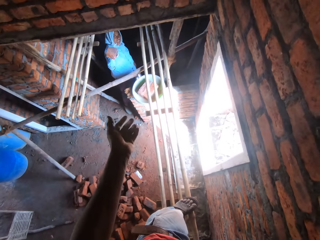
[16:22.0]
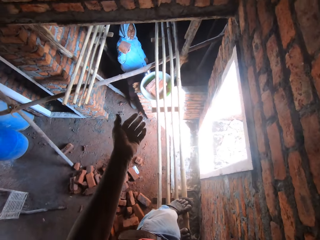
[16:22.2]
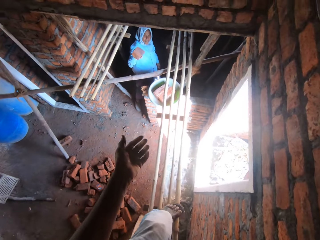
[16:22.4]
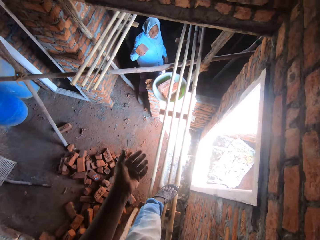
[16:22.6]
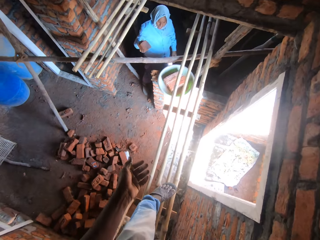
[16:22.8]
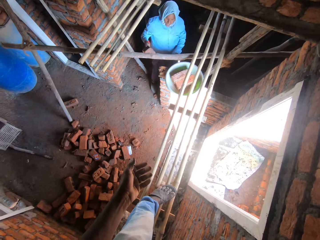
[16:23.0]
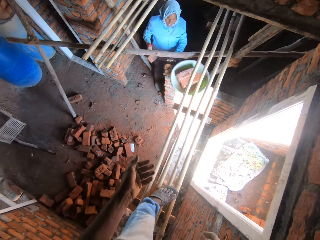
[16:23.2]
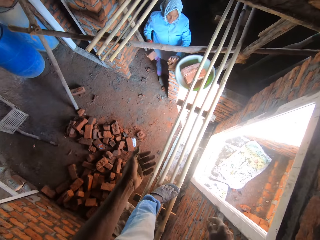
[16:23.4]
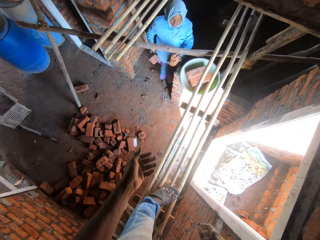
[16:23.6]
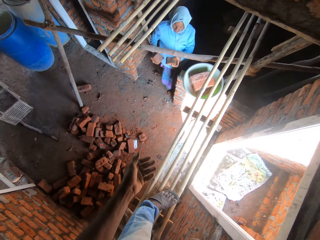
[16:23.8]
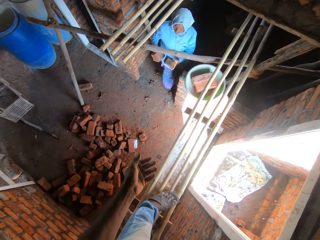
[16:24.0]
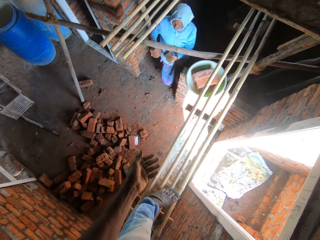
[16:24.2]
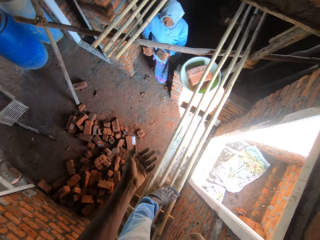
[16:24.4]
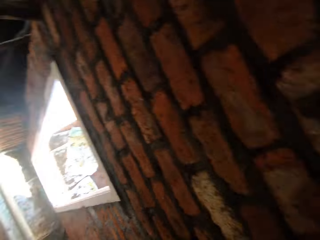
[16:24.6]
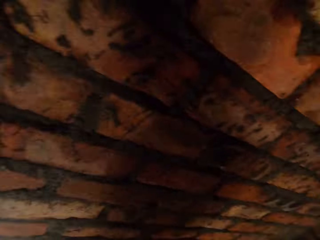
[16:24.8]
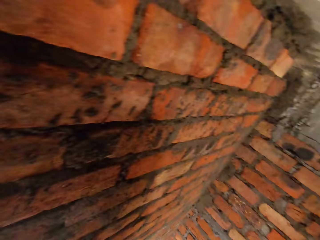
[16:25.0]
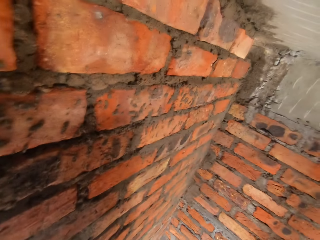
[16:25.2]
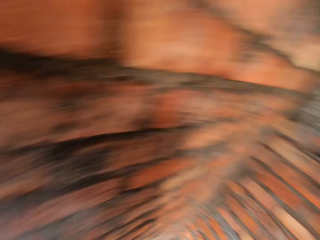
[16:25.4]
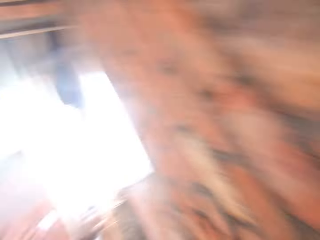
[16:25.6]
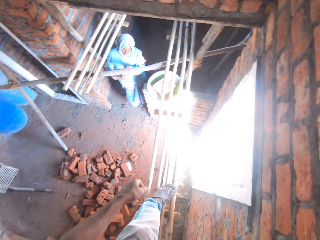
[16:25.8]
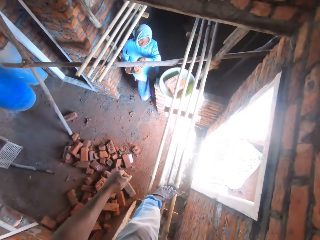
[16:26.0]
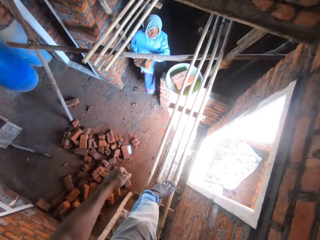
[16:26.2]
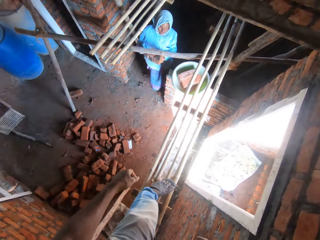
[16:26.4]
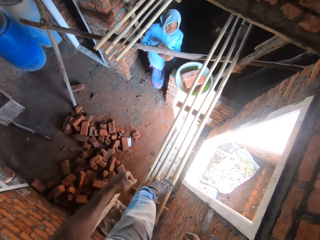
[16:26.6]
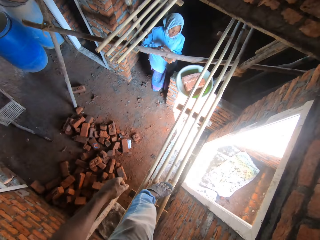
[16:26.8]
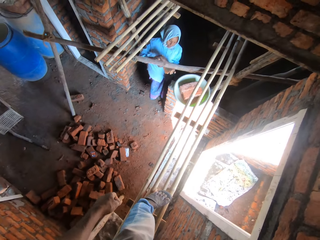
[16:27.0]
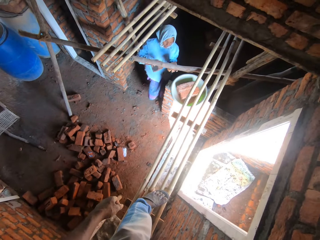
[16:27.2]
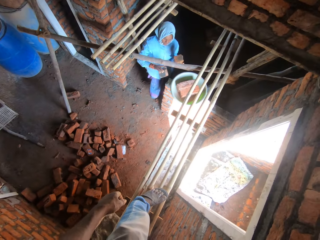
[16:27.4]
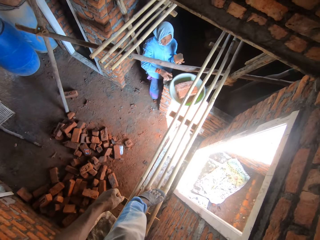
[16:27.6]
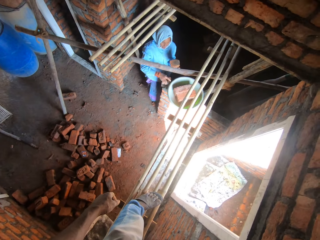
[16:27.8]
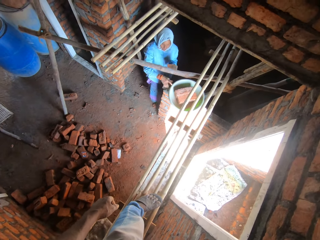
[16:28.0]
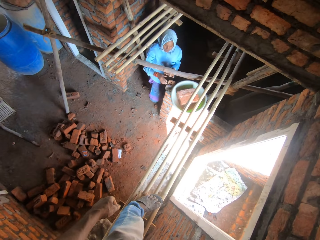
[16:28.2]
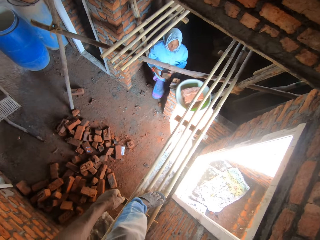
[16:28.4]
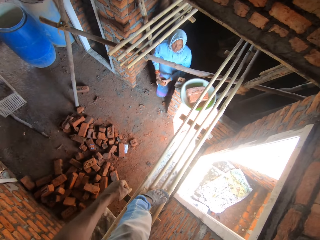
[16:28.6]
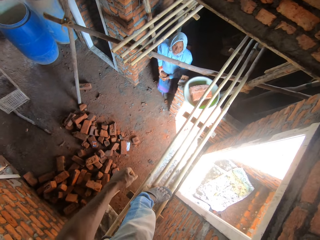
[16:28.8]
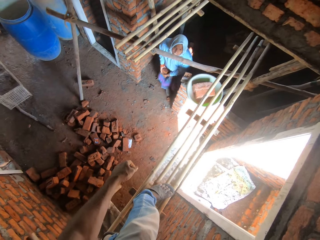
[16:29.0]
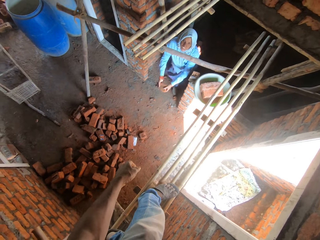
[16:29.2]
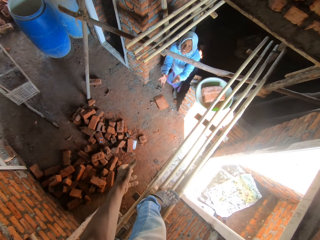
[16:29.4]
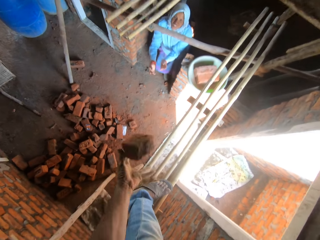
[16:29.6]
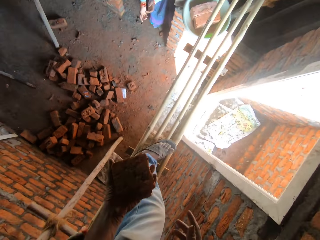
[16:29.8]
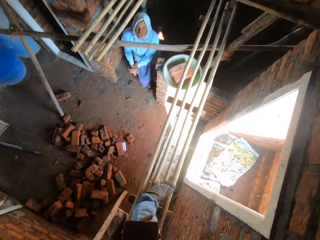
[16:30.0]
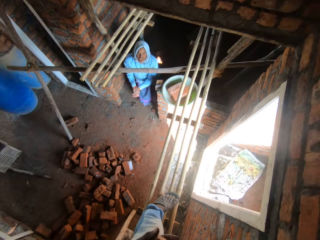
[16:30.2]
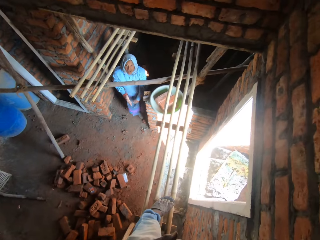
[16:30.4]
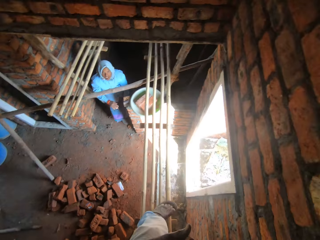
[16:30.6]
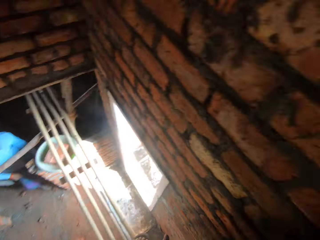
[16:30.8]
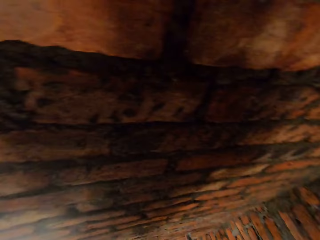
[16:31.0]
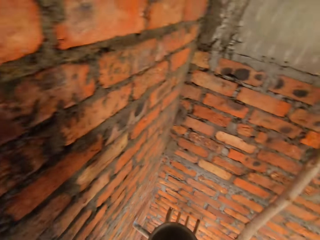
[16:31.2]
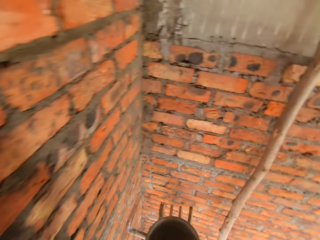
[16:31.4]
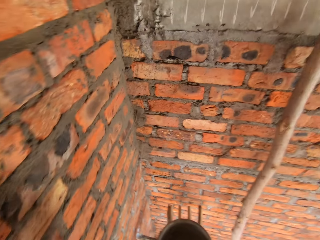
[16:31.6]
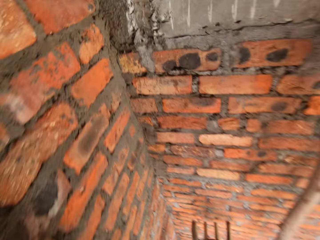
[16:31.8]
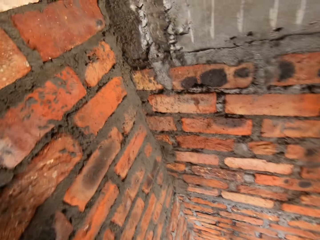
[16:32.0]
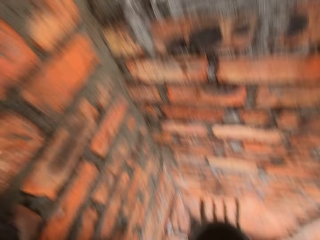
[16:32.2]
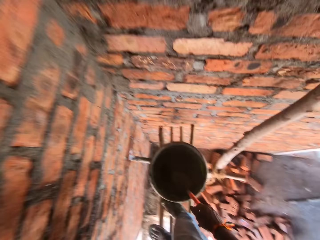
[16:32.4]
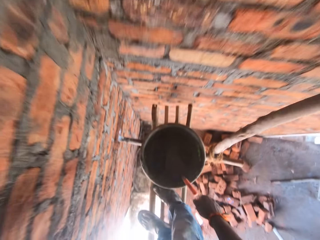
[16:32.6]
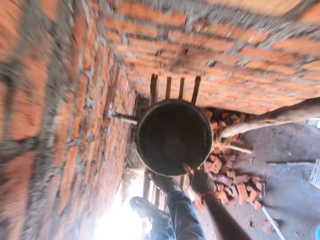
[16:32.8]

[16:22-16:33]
The camera wearer converses with a woman. They move a hand. The woman picks up a brick. The camera wearer looks right. They look at the wall. They look left. They converse with the woman. The woman puts down the brick. The woman throws the brick to the camera wearer. The camera wearer holds the brick. They look right and walk right.

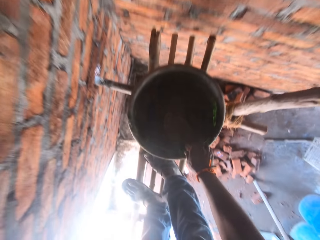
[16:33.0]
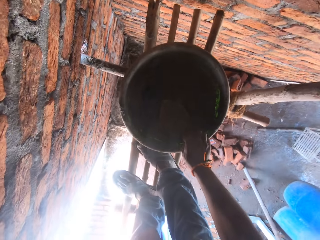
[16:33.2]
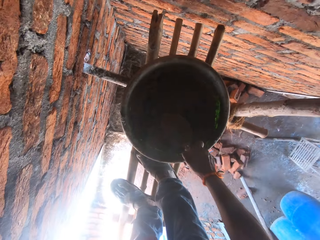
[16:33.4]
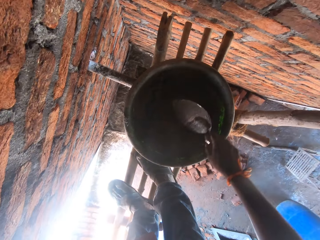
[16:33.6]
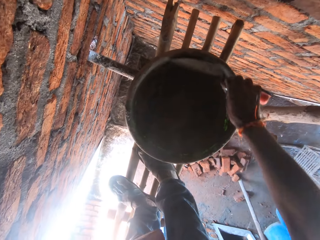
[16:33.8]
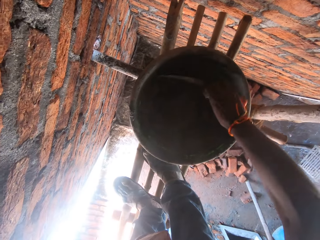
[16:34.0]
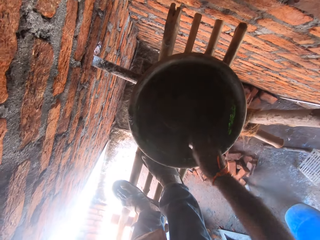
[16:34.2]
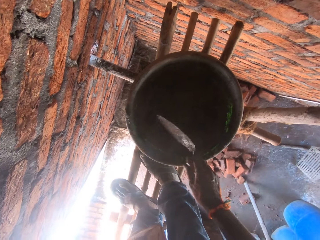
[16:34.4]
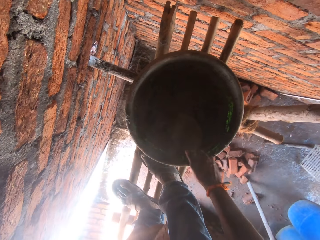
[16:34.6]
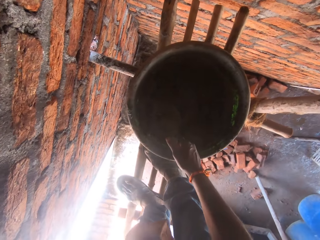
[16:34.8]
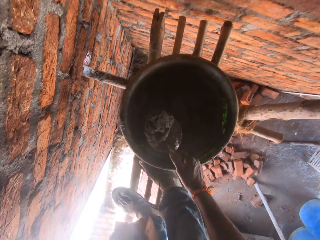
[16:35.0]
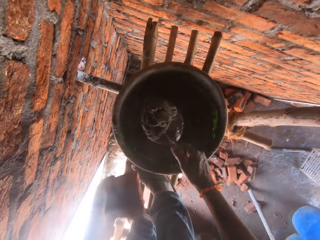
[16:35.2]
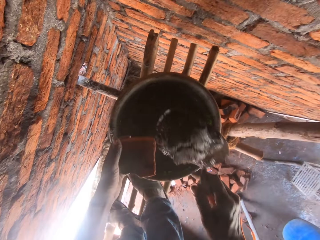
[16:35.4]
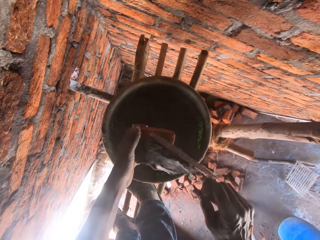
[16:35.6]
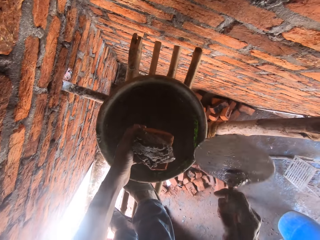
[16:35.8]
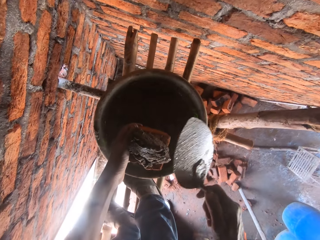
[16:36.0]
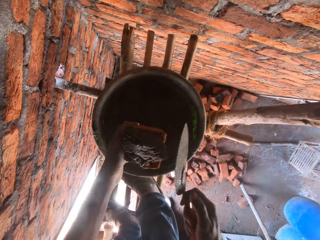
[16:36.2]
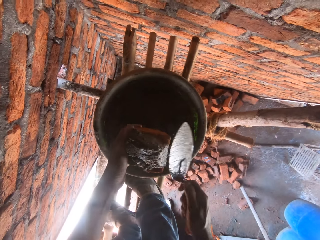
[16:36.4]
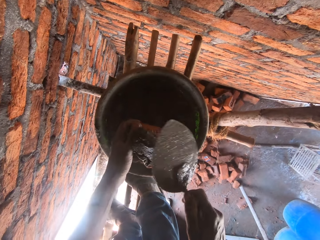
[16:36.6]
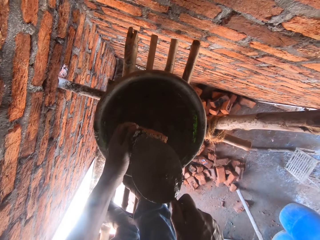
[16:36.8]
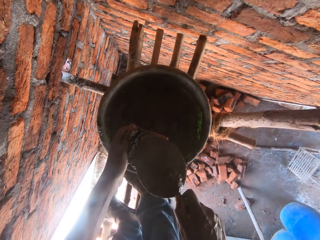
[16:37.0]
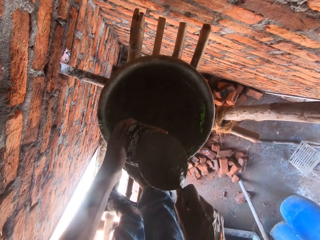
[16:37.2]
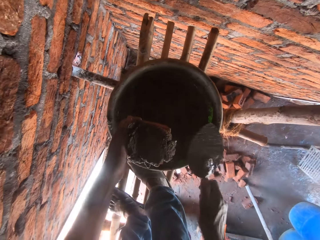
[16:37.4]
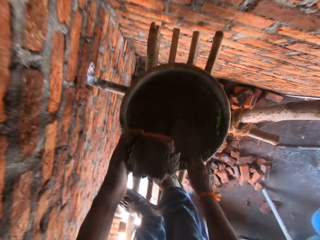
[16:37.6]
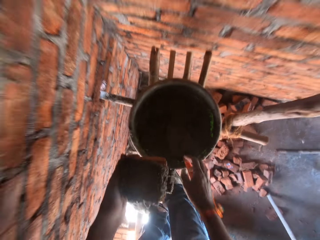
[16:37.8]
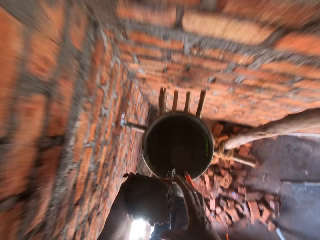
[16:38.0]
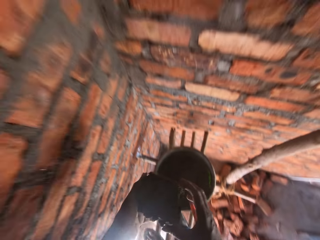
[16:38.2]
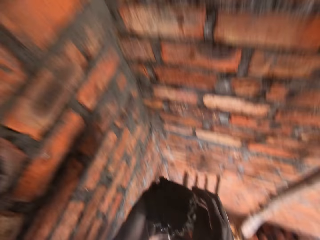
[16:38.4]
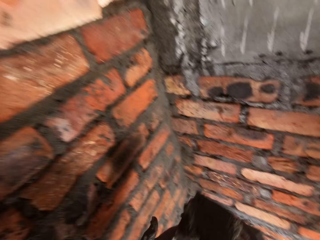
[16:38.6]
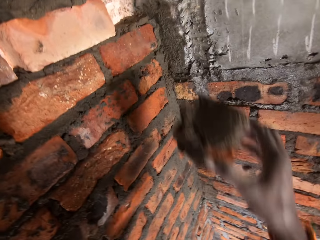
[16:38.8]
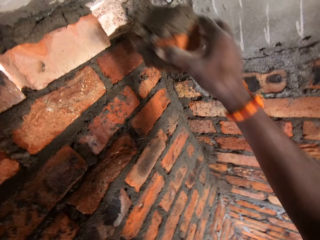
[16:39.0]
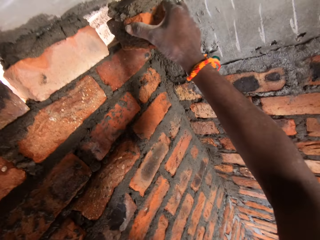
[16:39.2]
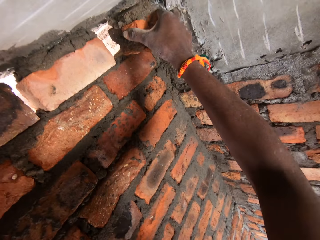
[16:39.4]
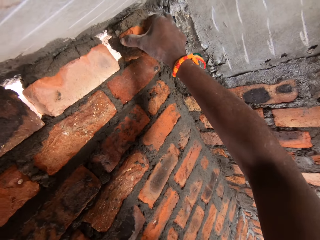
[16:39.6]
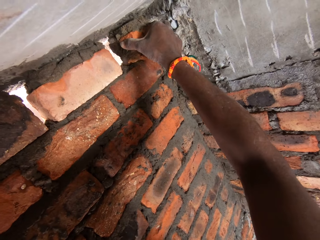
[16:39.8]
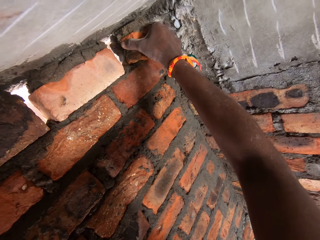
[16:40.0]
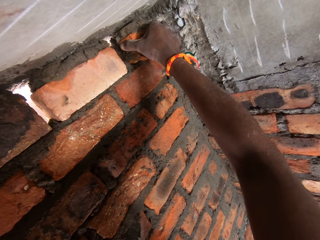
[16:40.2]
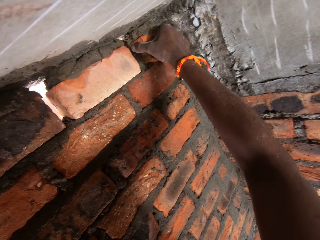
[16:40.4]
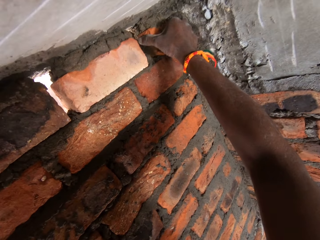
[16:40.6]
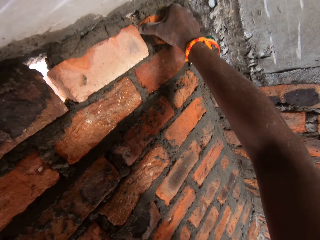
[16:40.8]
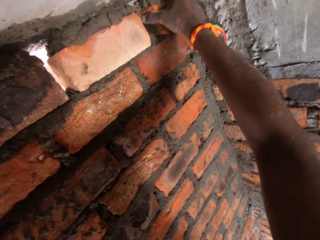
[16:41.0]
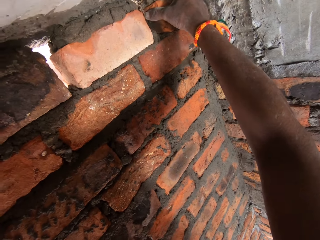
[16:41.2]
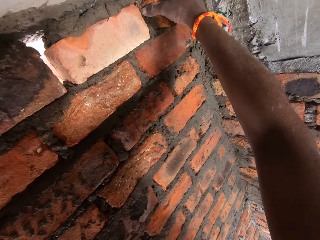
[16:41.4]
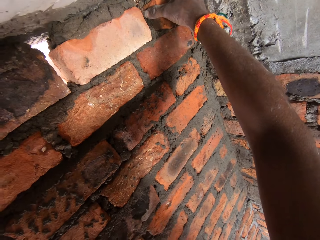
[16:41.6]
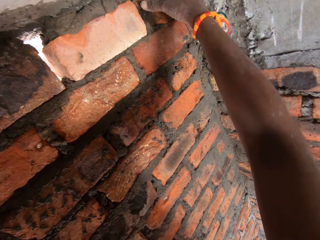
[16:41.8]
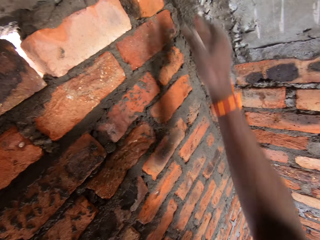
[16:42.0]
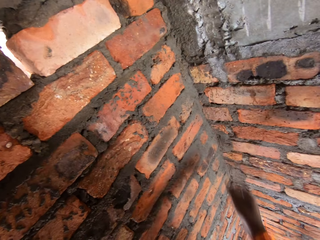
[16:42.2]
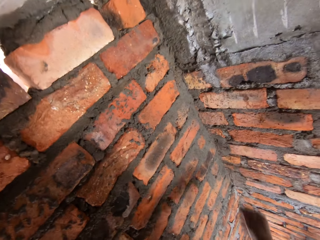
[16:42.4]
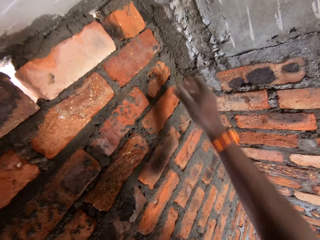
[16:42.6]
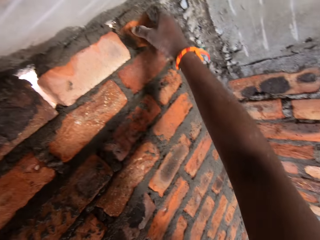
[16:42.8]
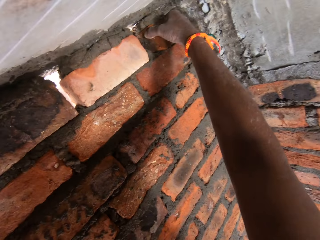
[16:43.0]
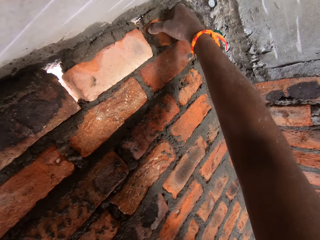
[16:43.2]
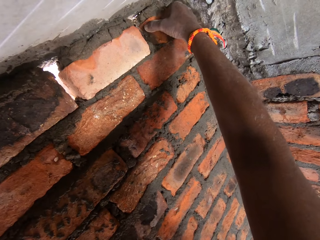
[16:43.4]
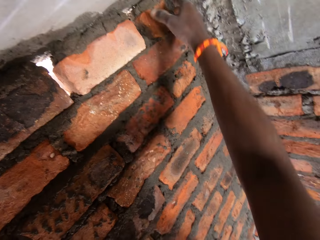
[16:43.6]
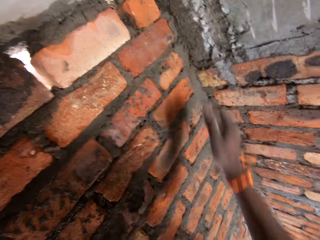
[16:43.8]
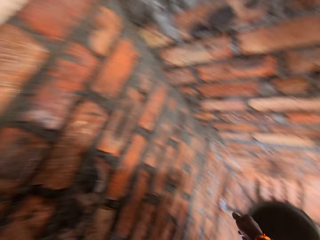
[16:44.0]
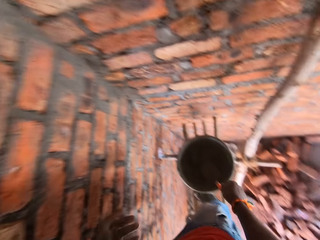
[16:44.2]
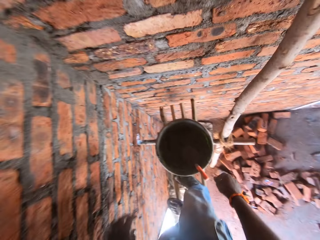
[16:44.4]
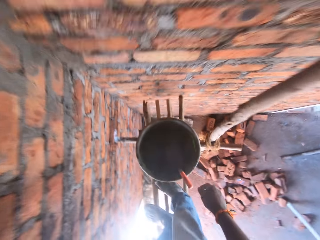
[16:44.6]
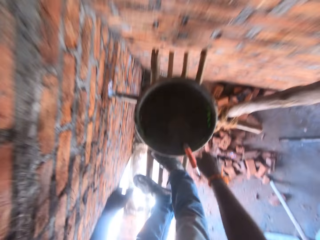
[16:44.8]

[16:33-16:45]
The camera wearer picks up the brick trowel. They scoop concrete with the brick trowel. They mix concrete. They pour concrete on the brick. They spread concrete on the brick with the brick trowel. They place the brick trowel in the bowl of concrete. They look right. They place the brick on the brick wall. They adjust the brick on the brick wall. They look down.
